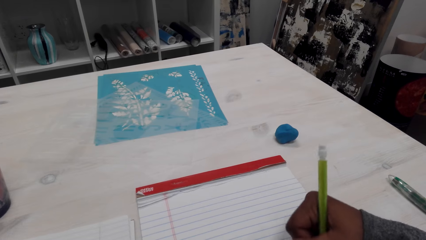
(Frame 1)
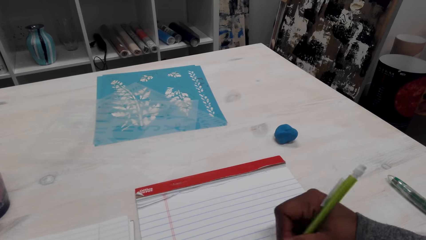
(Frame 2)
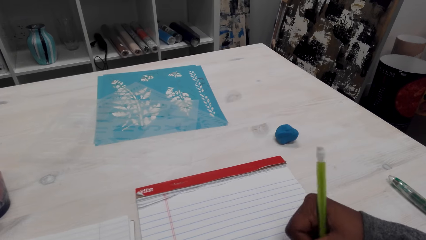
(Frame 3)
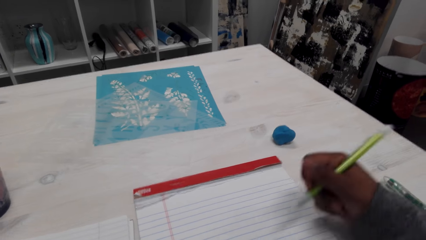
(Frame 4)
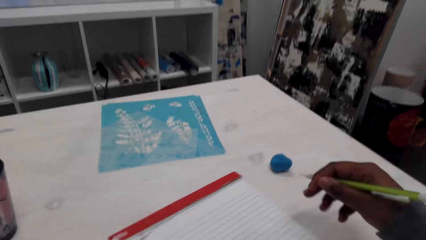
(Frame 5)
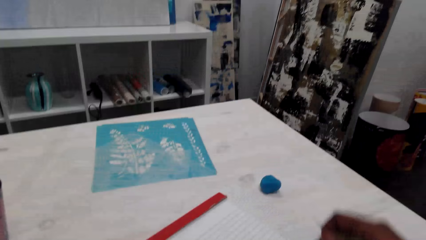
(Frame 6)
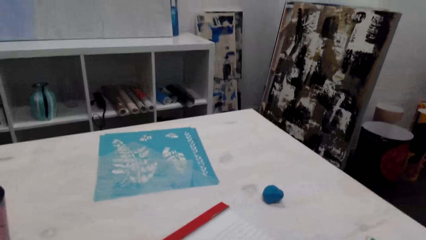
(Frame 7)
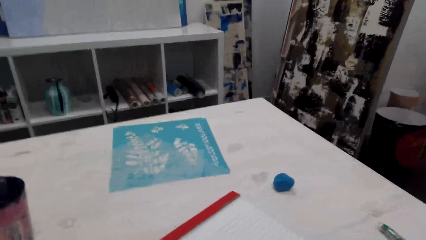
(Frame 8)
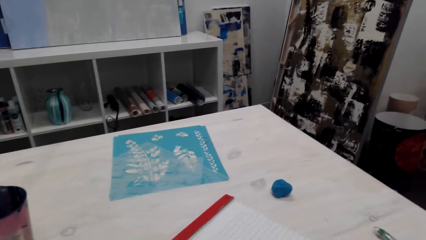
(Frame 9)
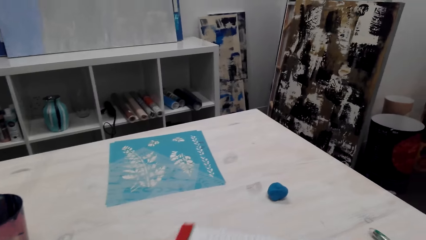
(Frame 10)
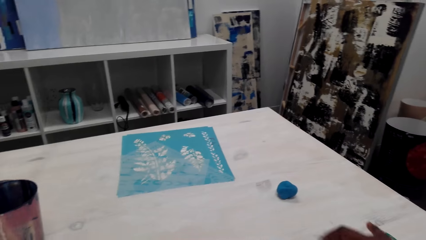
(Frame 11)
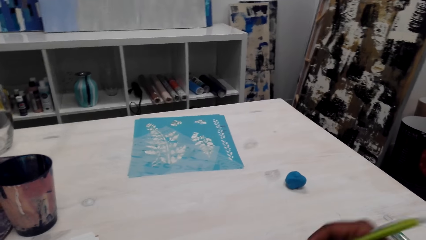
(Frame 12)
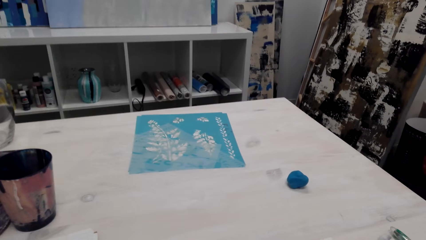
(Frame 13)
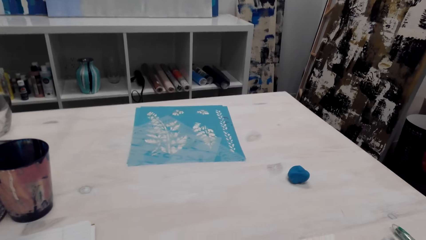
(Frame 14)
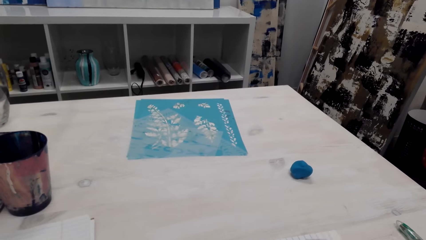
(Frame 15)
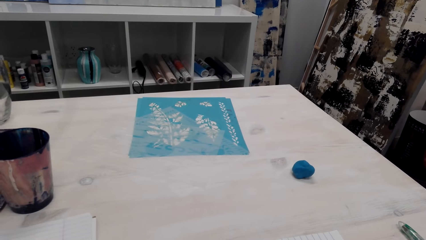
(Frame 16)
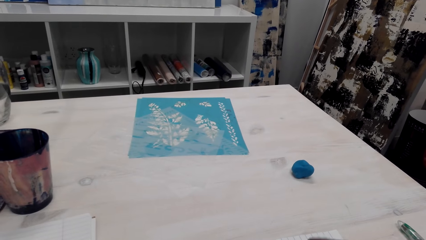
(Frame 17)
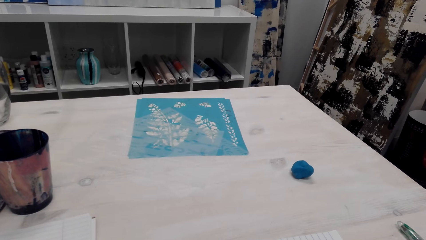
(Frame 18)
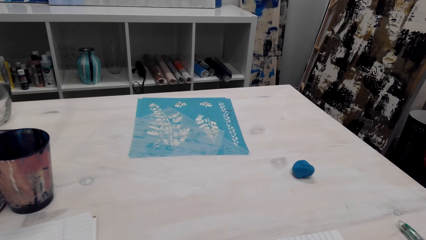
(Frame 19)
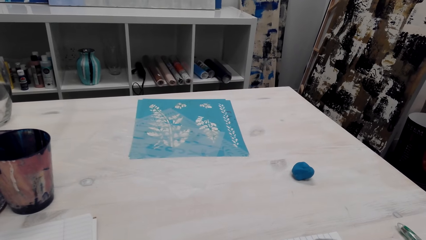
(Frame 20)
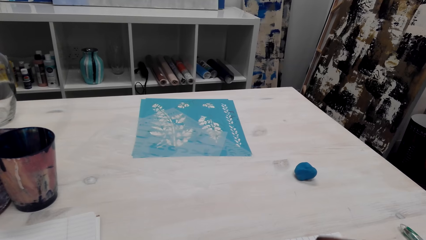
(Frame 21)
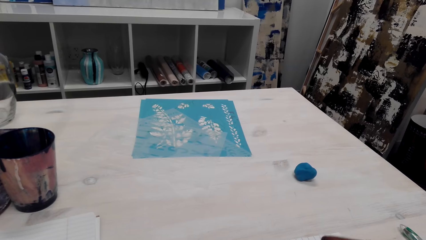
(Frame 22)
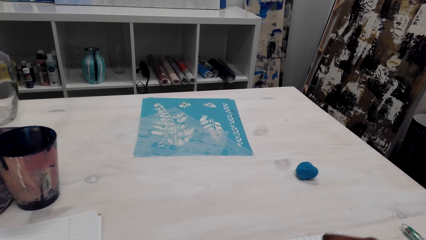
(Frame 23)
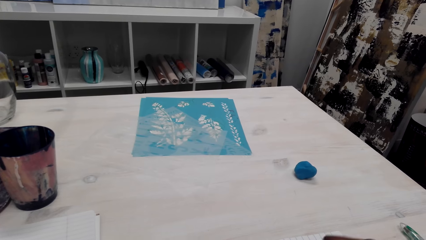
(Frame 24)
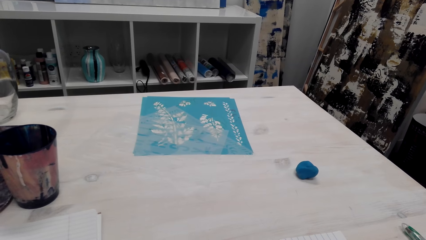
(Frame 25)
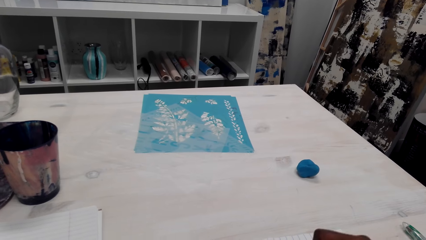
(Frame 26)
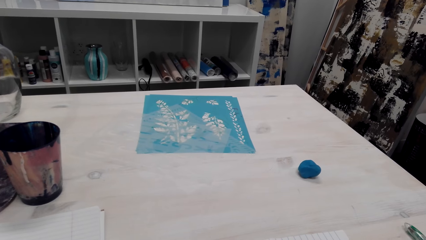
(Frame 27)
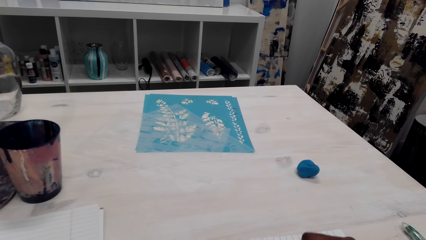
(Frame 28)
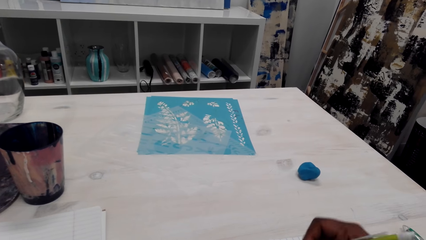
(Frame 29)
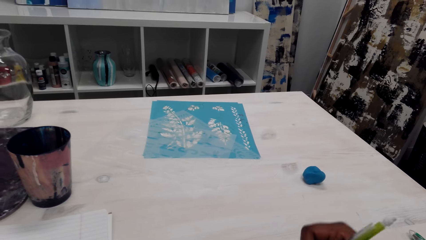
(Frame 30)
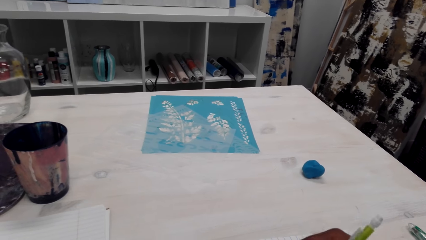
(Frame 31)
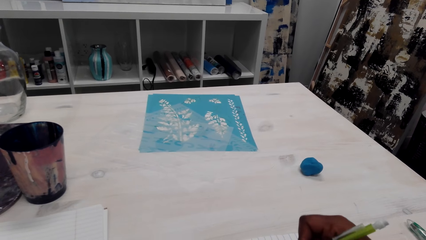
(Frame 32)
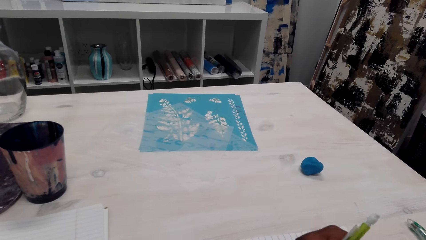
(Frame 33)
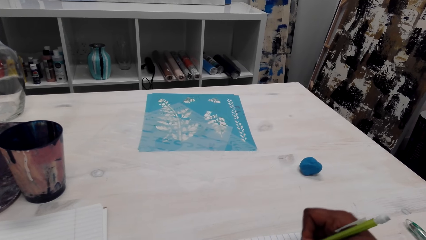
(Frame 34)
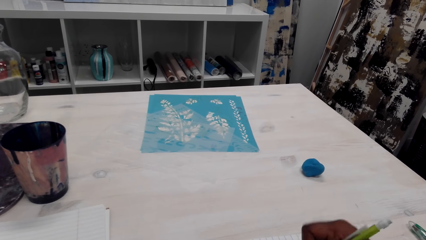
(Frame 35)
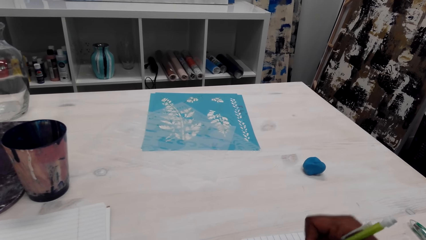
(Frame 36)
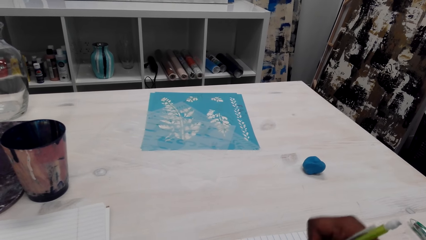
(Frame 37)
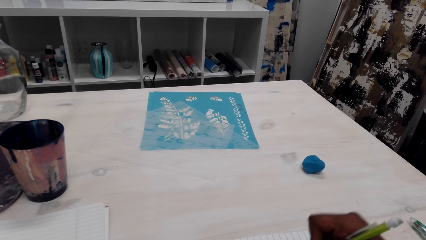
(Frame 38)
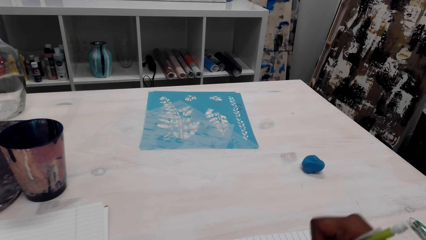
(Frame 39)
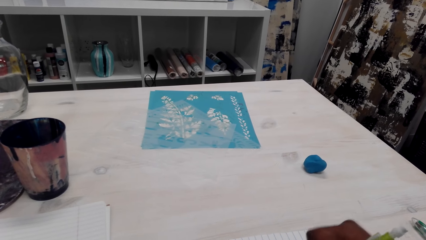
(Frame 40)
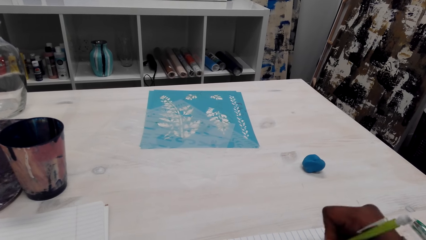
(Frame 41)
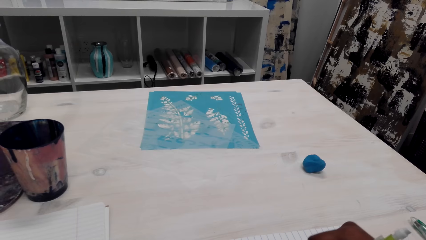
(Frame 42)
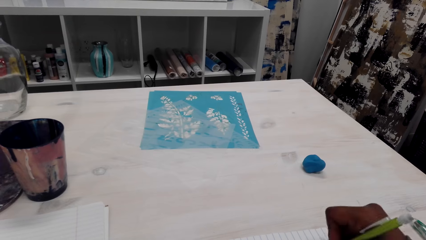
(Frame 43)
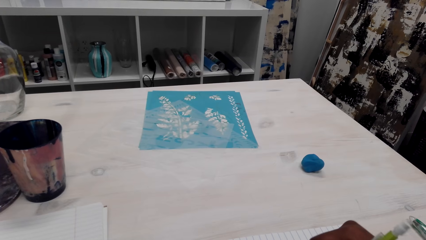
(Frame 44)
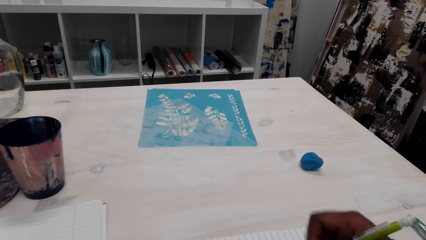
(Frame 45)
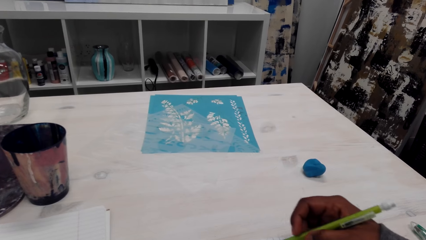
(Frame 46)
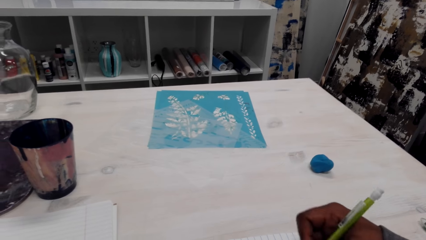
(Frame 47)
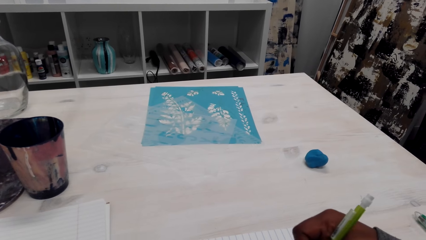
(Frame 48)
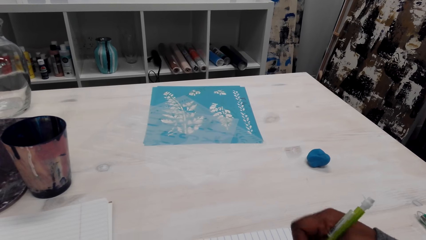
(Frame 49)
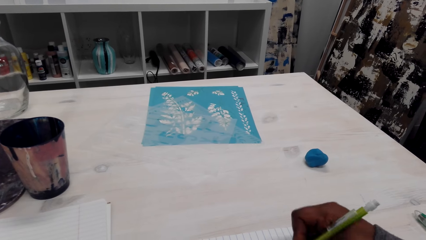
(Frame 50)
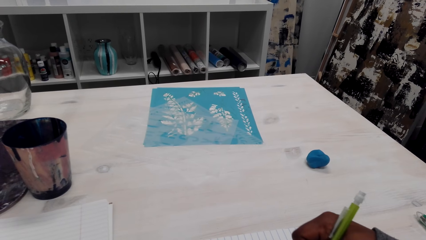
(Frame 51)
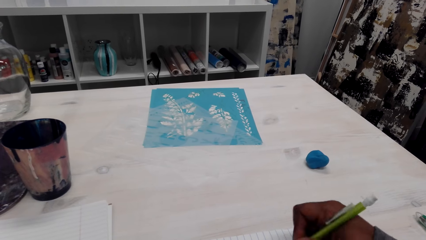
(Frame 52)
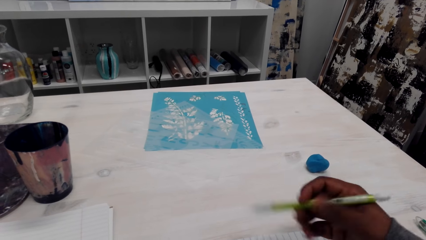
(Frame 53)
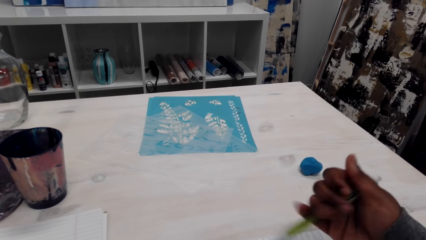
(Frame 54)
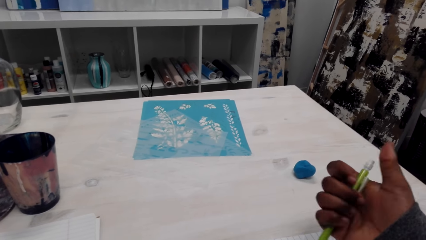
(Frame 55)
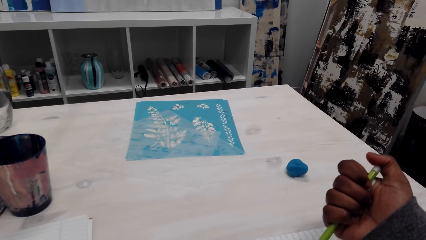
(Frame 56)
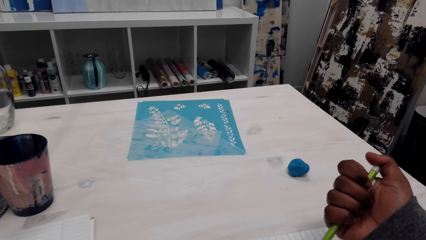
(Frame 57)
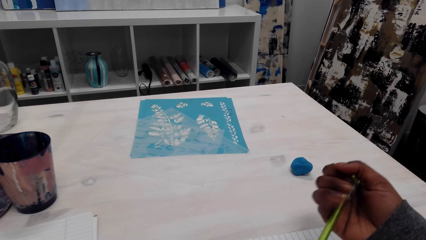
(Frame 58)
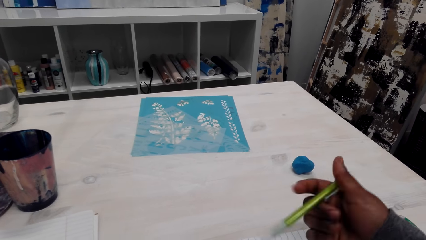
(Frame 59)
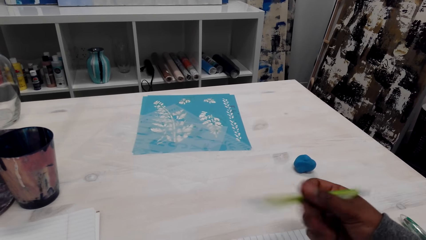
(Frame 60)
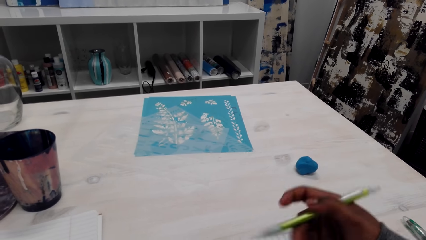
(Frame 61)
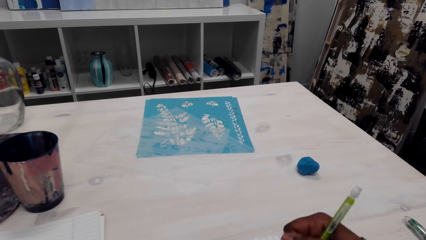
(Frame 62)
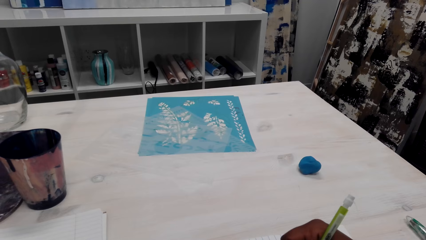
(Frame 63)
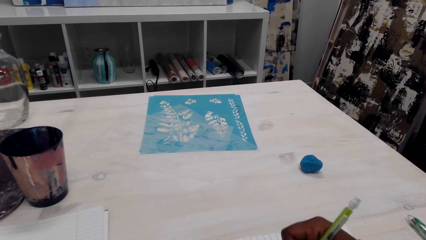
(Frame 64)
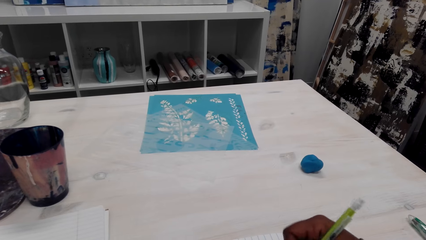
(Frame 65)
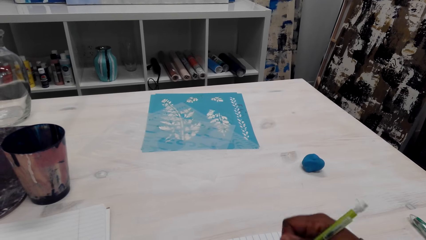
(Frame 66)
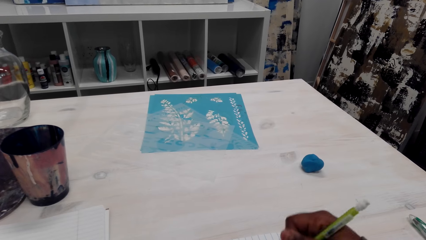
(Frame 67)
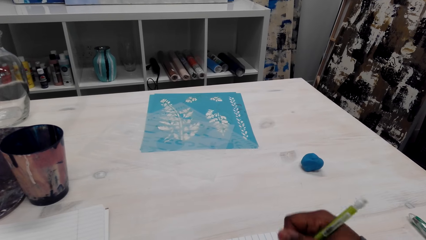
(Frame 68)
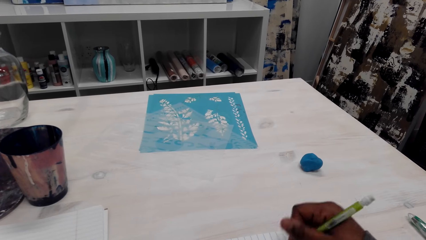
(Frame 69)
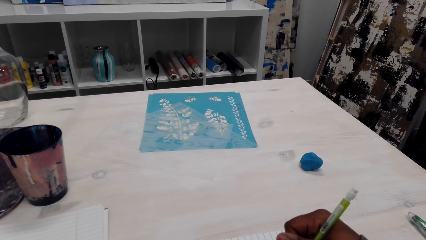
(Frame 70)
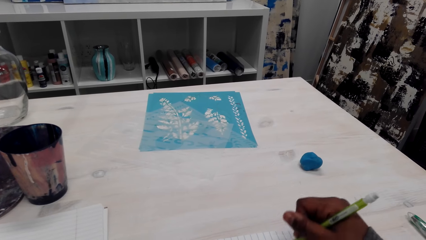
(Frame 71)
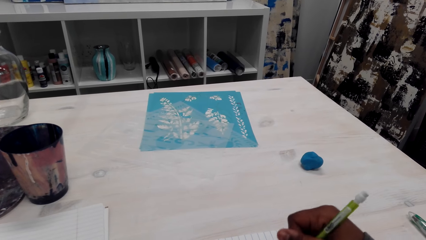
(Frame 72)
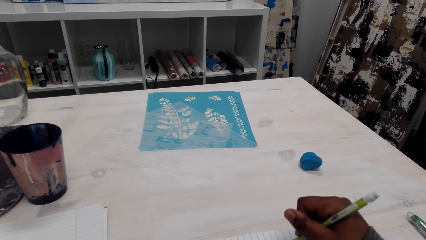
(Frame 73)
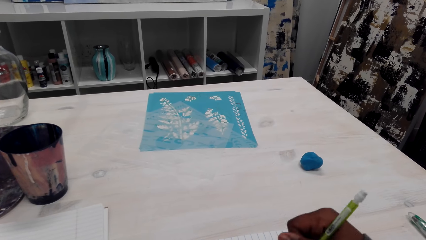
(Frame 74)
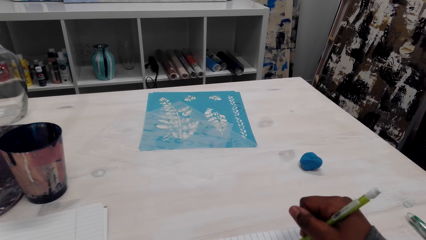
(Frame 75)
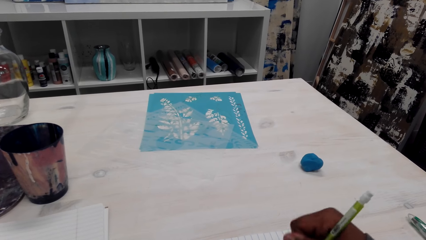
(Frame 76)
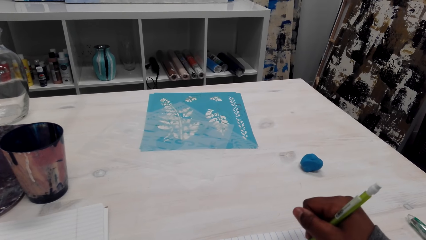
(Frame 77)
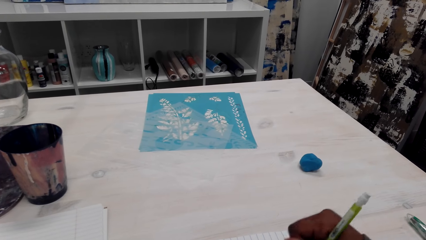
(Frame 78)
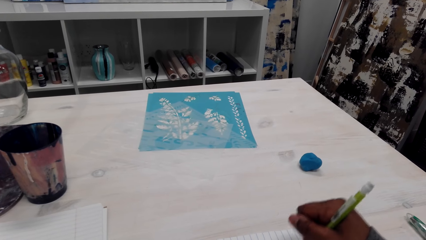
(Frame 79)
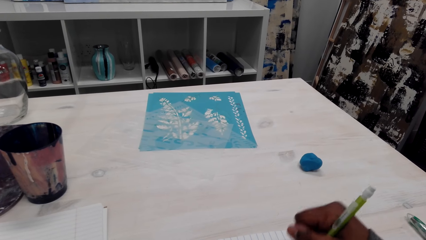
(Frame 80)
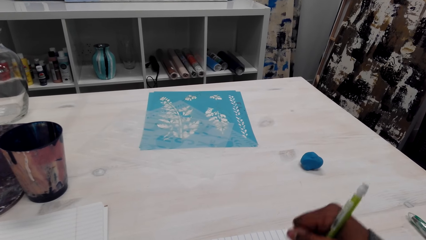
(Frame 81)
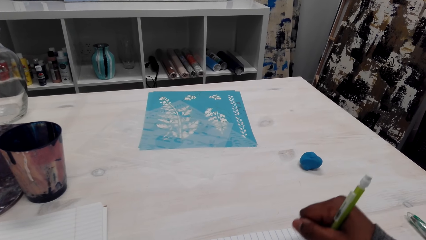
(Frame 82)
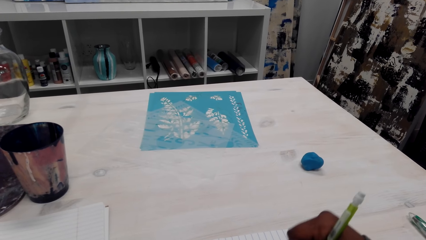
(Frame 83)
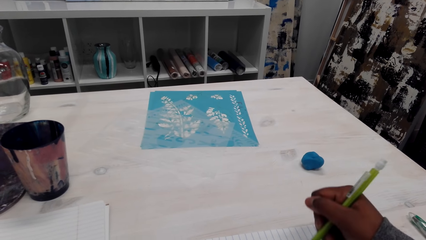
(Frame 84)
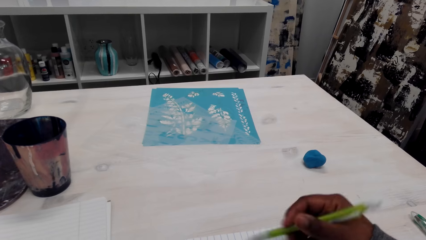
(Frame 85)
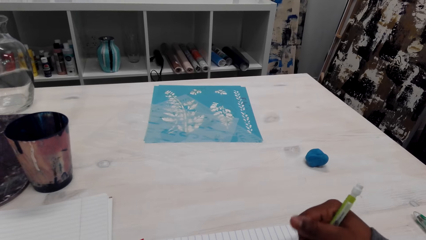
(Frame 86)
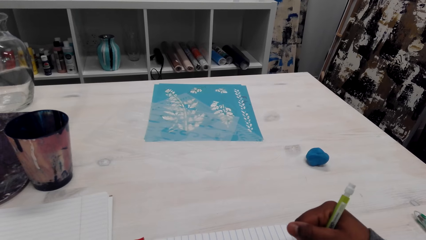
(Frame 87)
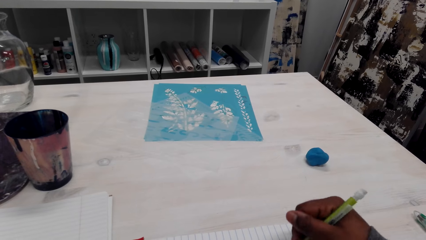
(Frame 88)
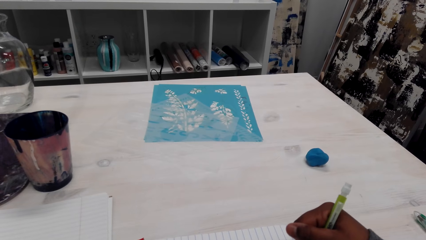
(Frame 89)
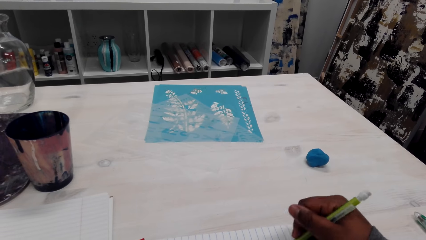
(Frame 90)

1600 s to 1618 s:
The camera wearer adjusts the book. They draw on the book. They click the pen. They draw on the book.
